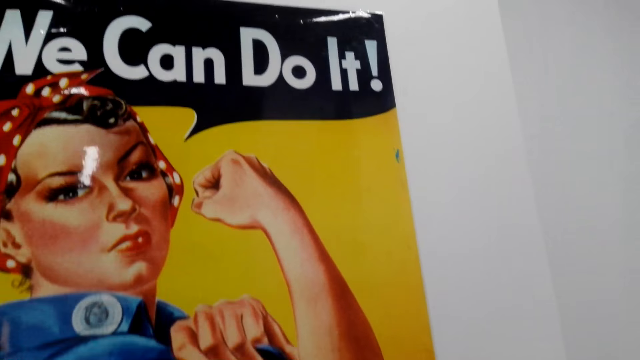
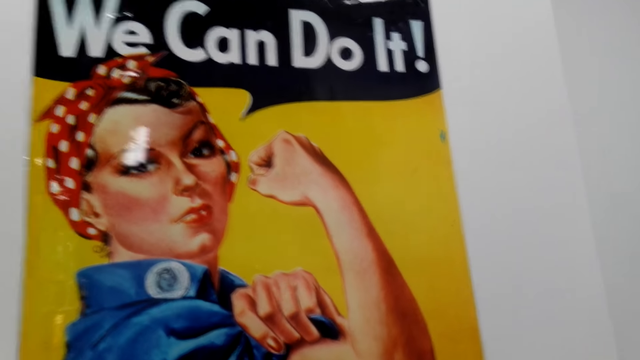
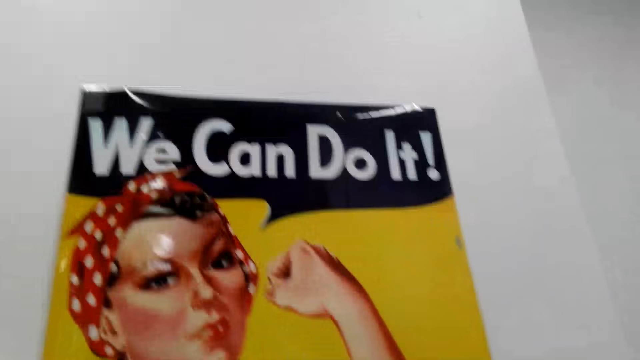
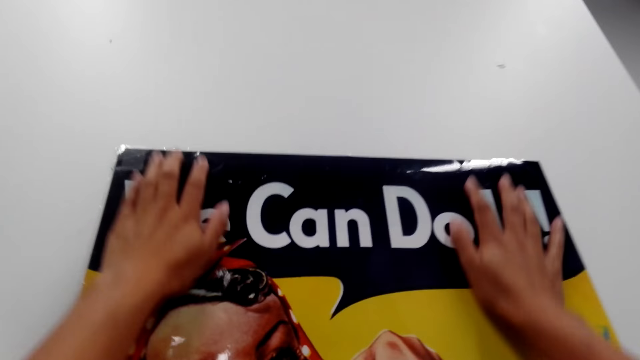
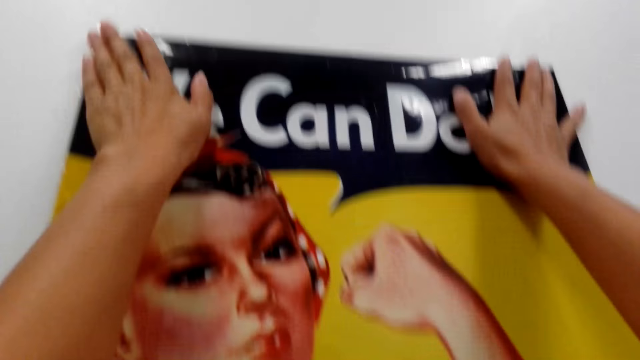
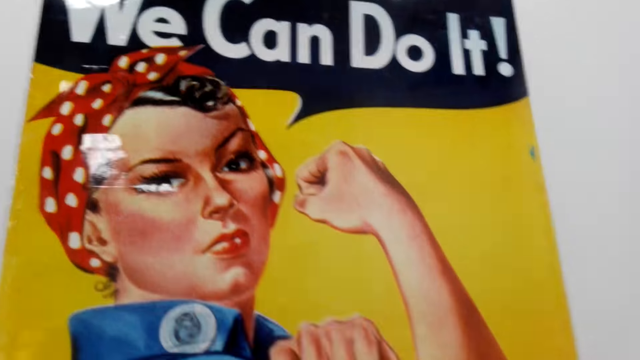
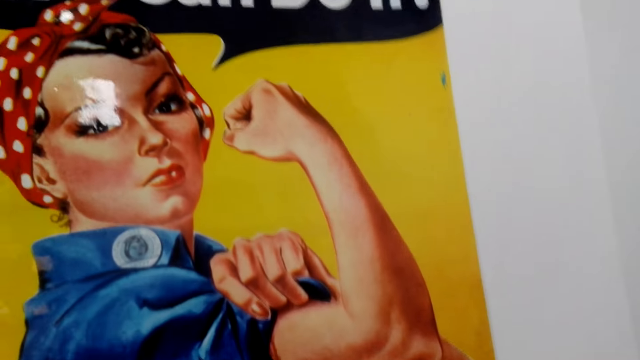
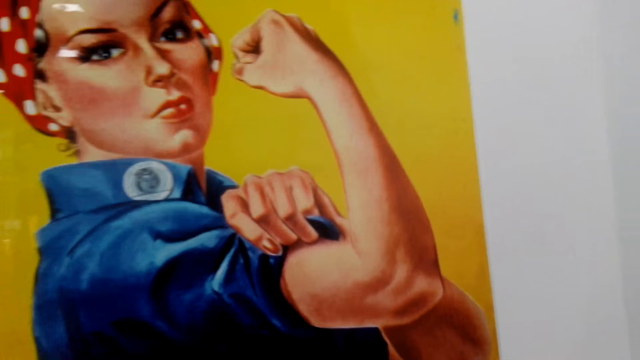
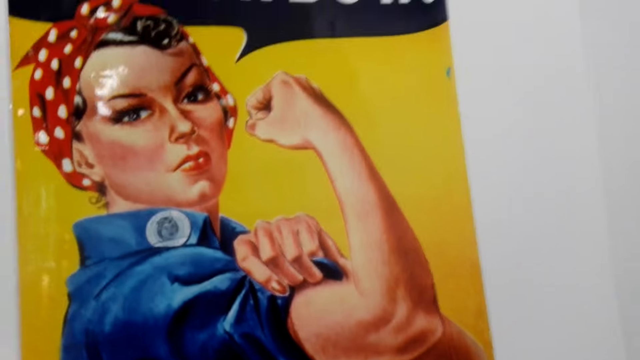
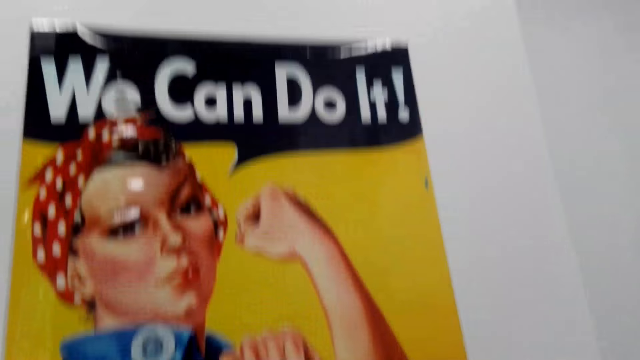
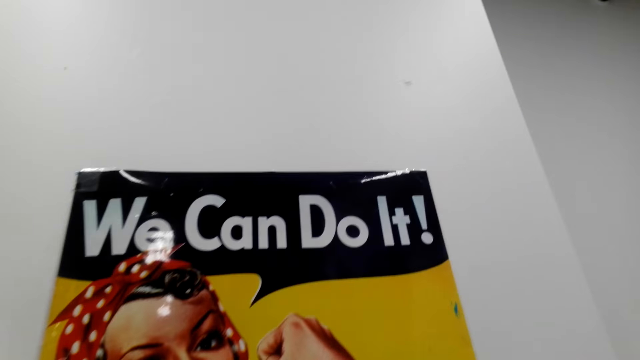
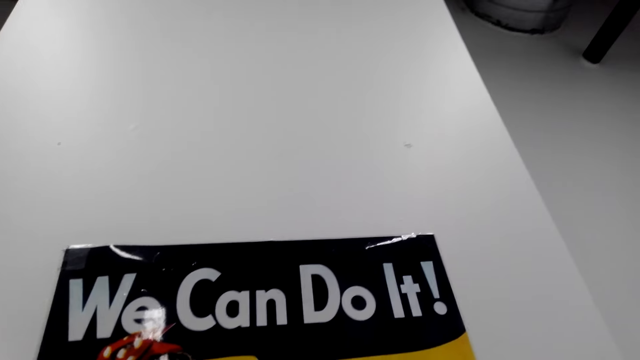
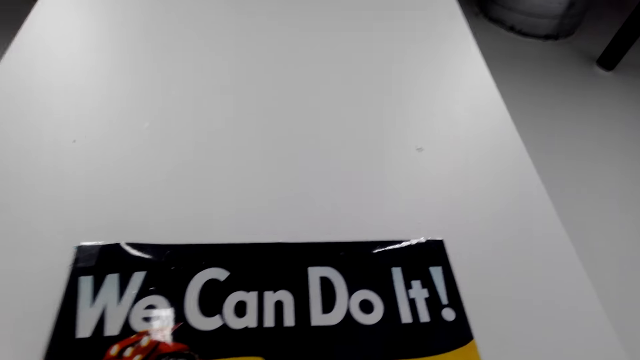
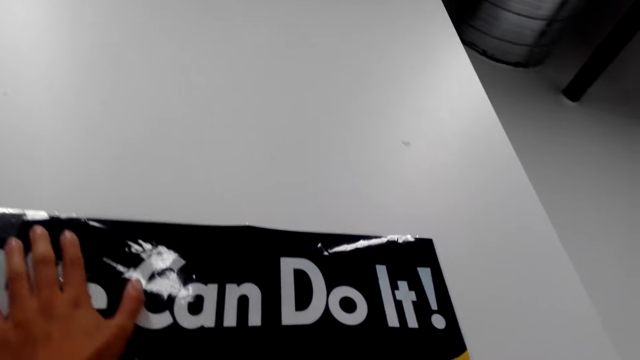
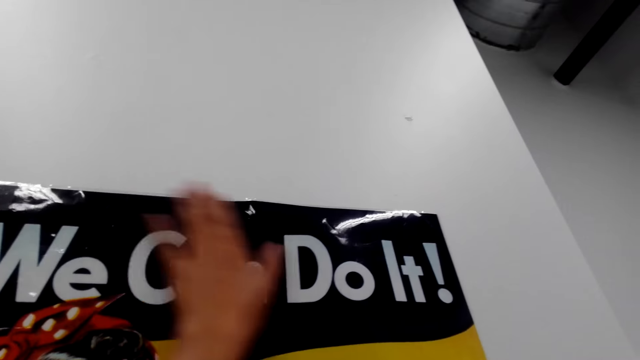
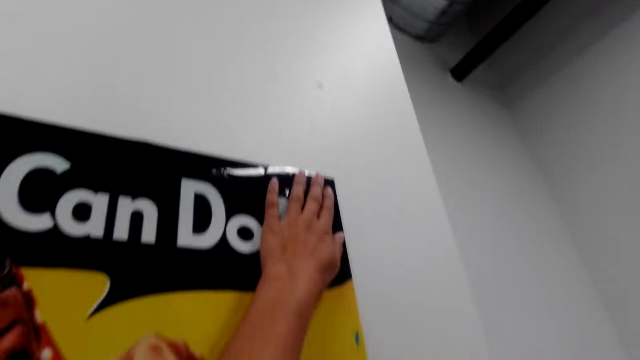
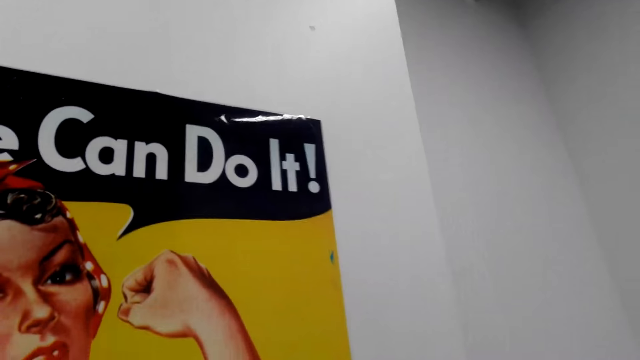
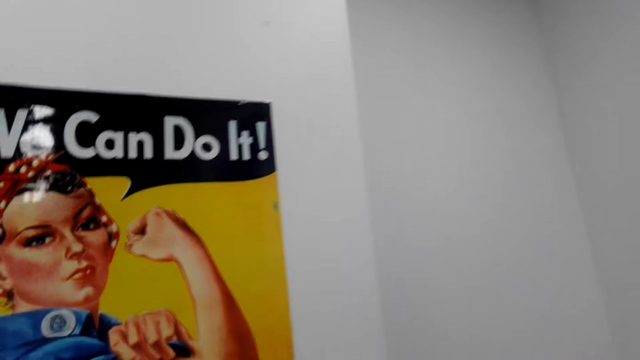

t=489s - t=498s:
The camera wearer looks at the picture on the wall. They stick the picture on the wall with both hands. They adjust the picture.

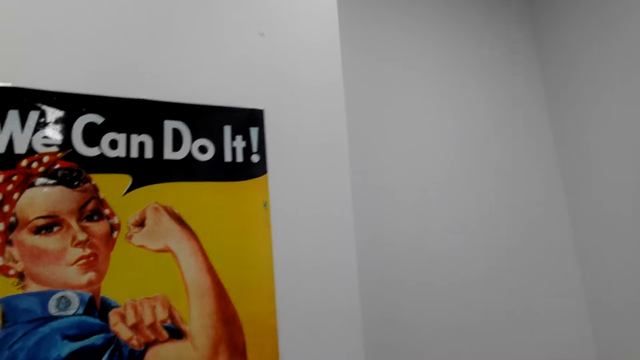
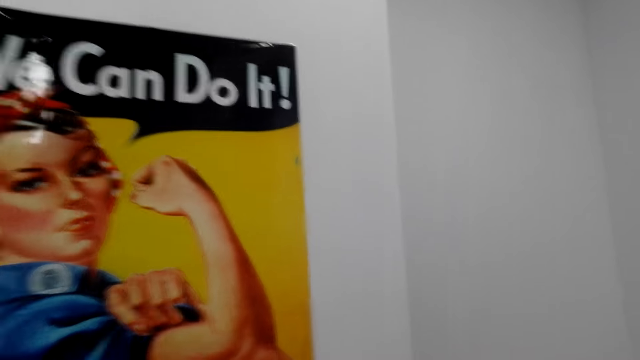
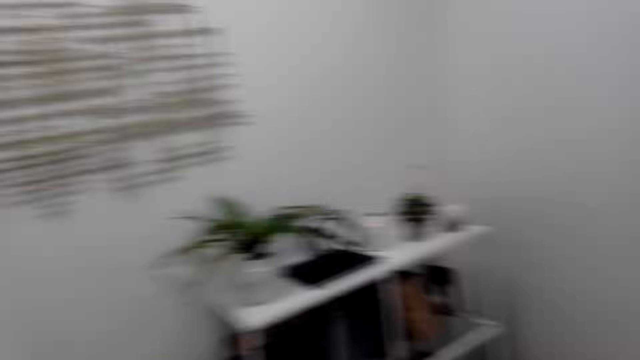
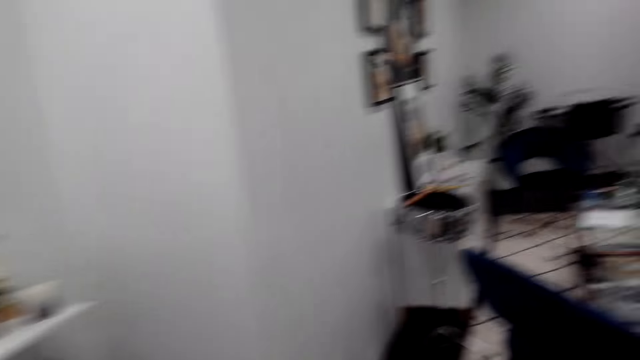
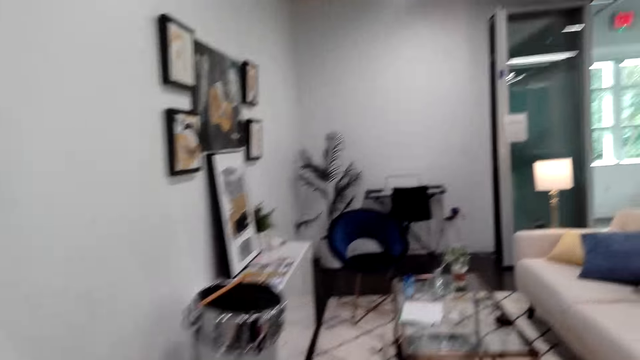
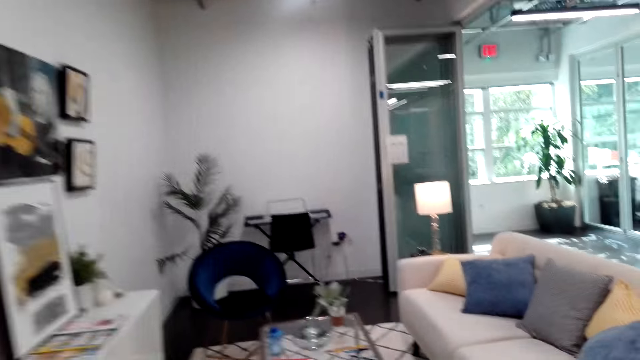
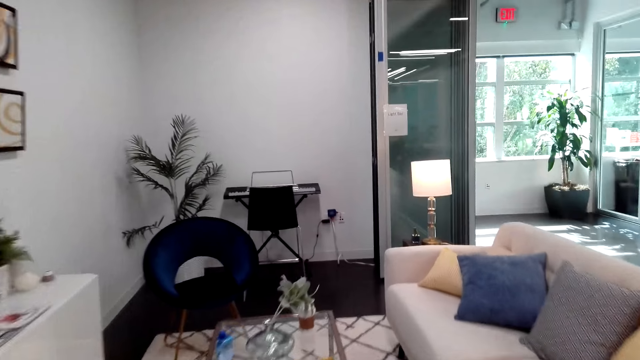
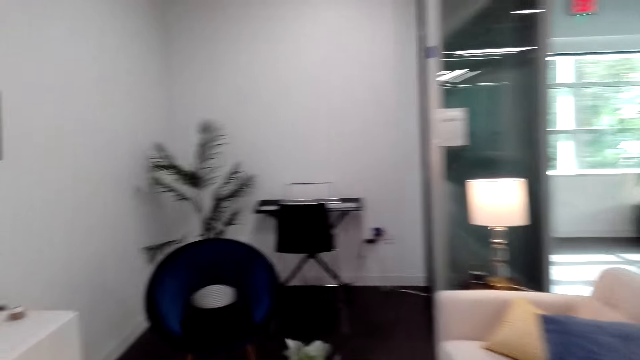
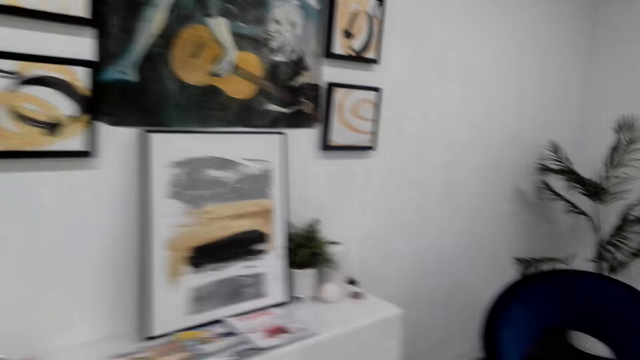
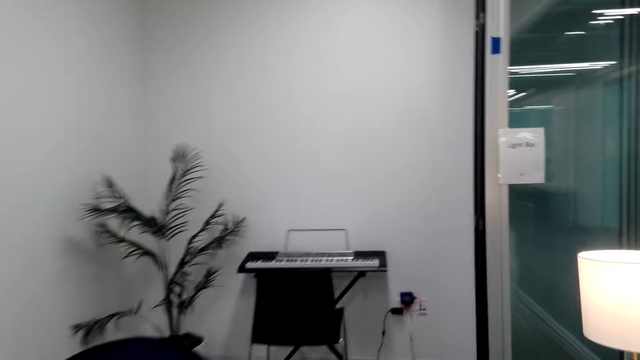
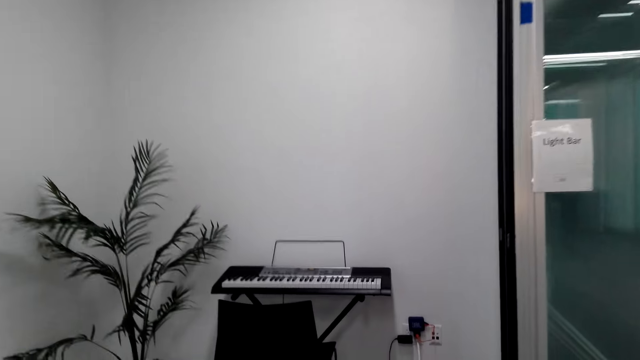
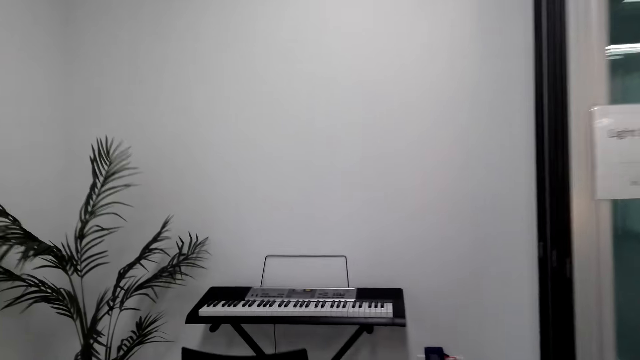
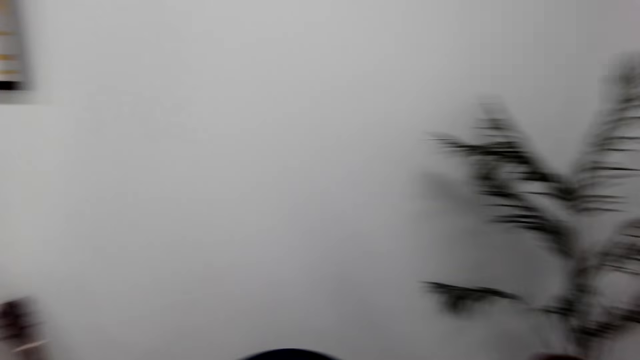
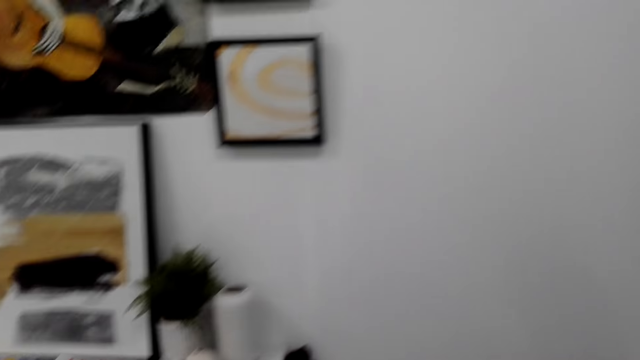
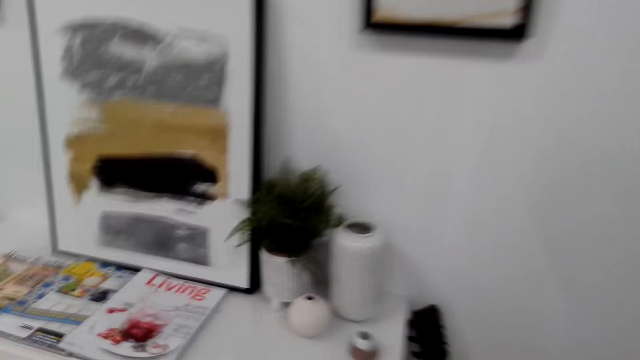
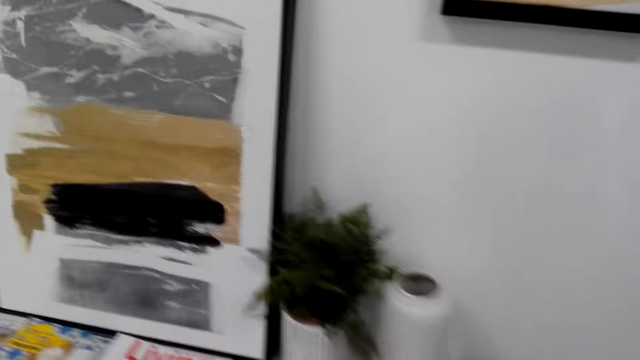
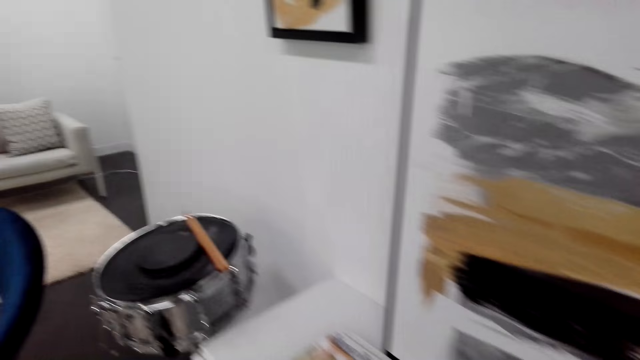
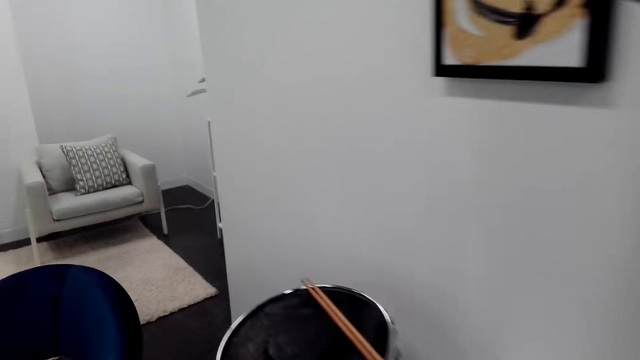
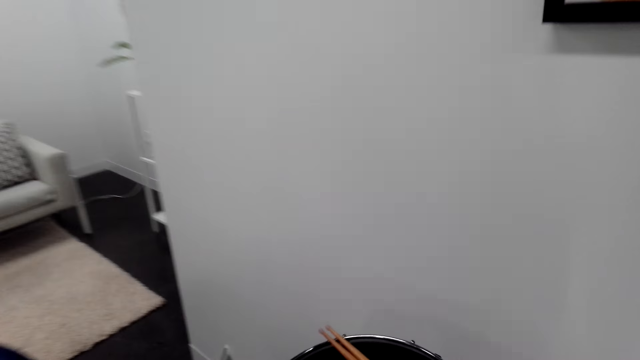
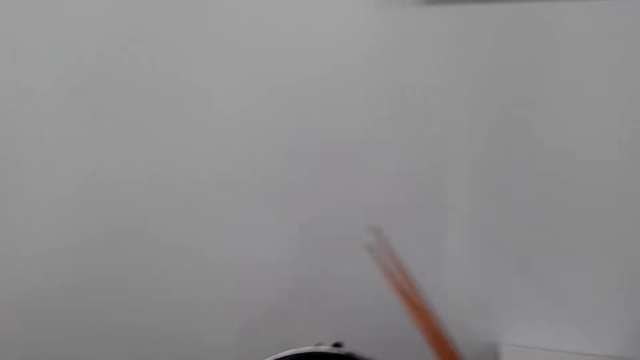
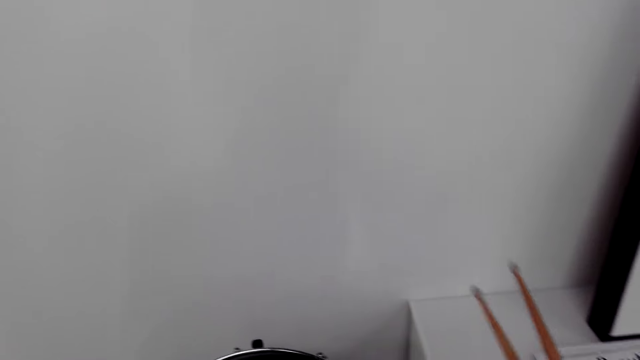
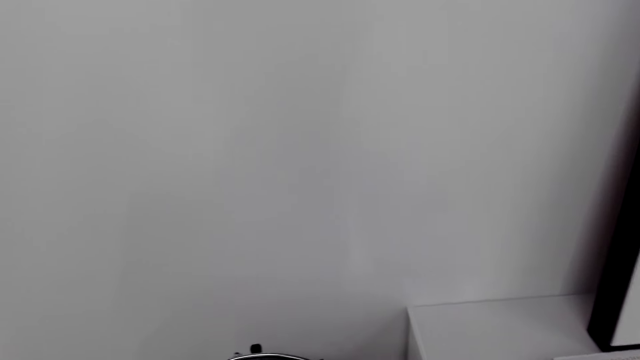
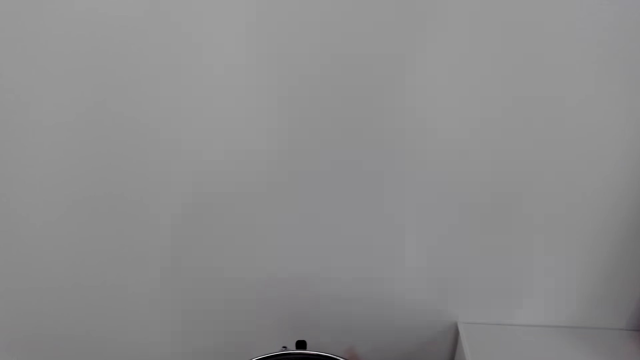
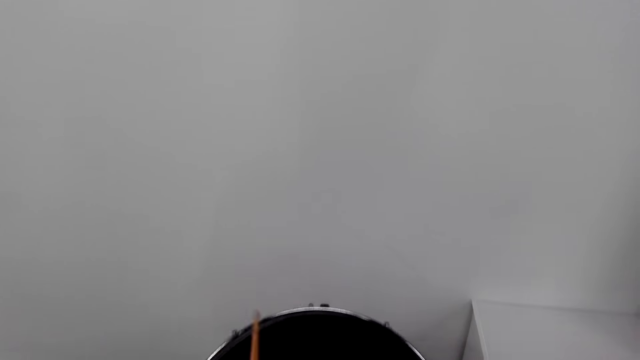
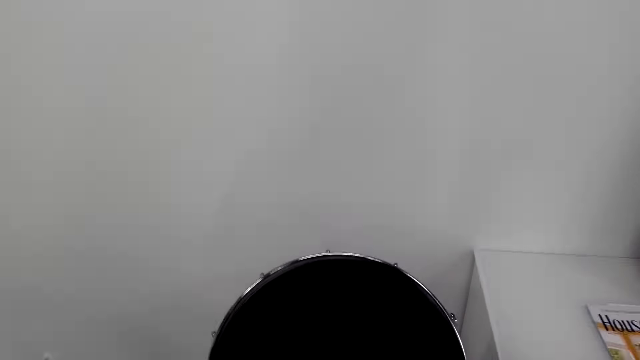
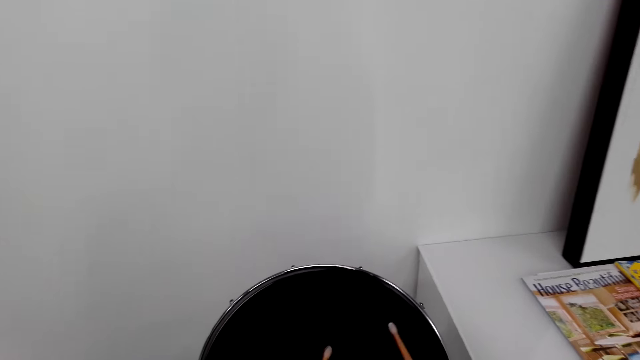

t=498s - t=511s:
The camera wearer looks around the room. They walk around the room. They look around the room. They look at the picture frame on the wall. They pick up the drumsticks on the drum.
